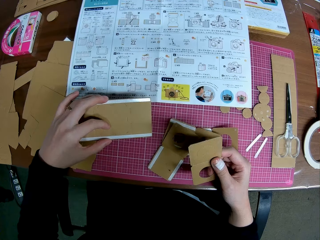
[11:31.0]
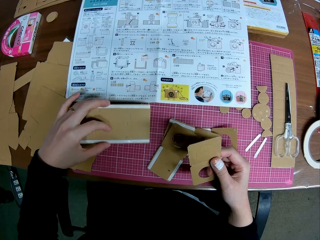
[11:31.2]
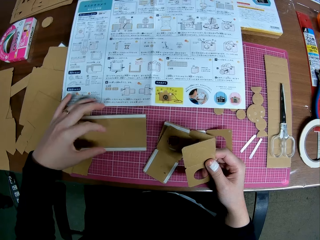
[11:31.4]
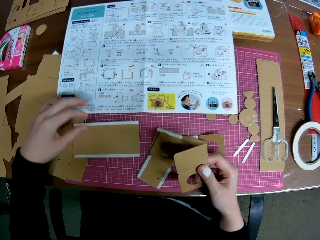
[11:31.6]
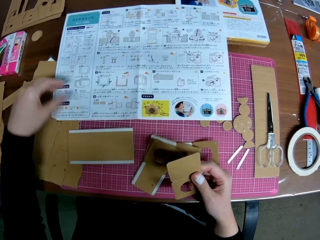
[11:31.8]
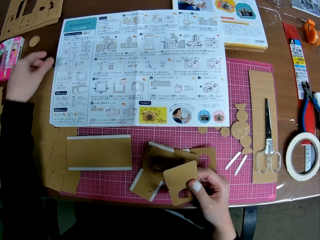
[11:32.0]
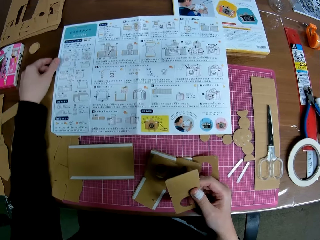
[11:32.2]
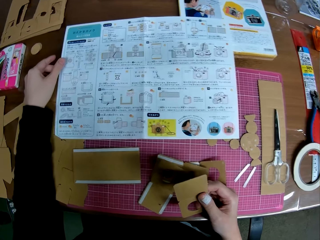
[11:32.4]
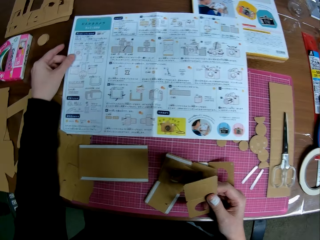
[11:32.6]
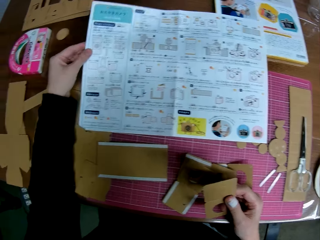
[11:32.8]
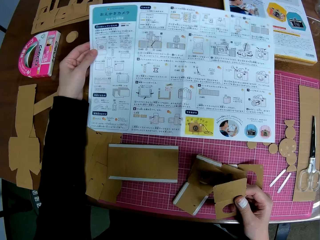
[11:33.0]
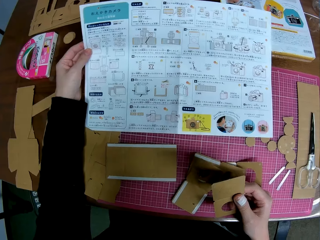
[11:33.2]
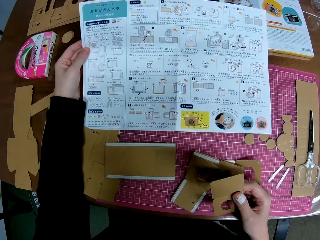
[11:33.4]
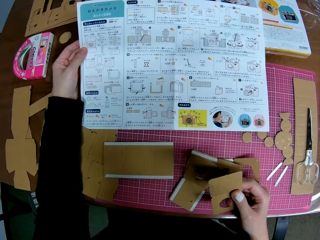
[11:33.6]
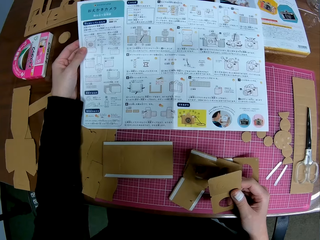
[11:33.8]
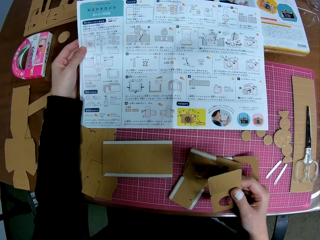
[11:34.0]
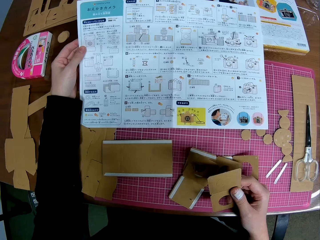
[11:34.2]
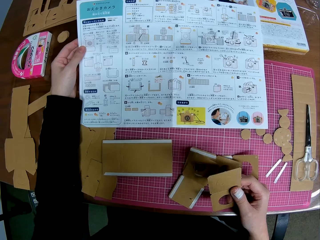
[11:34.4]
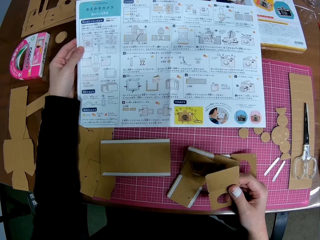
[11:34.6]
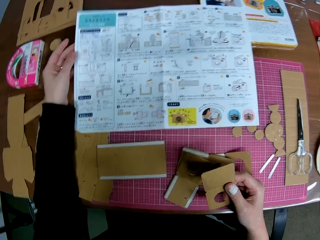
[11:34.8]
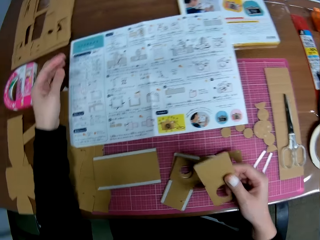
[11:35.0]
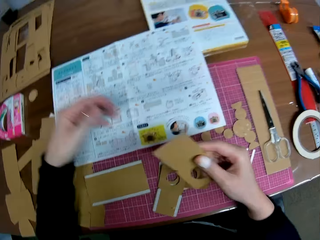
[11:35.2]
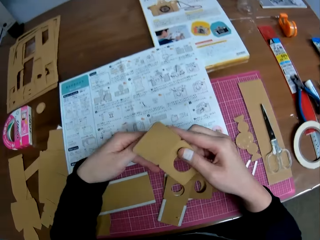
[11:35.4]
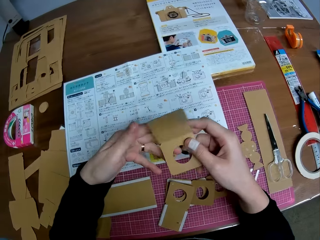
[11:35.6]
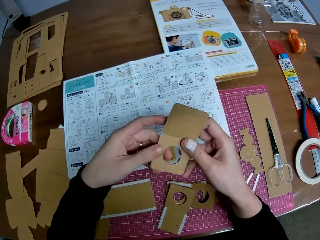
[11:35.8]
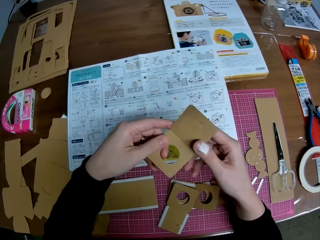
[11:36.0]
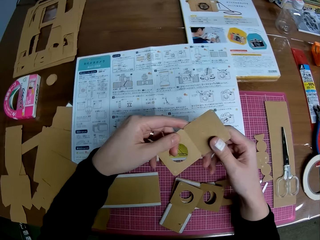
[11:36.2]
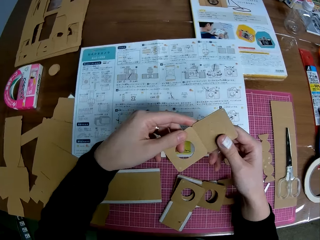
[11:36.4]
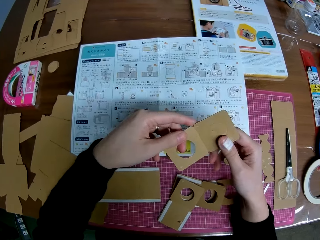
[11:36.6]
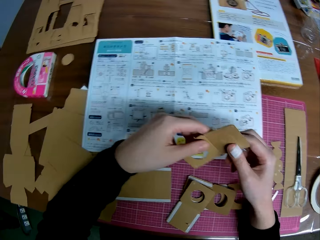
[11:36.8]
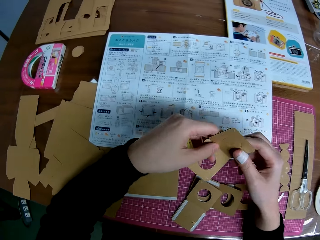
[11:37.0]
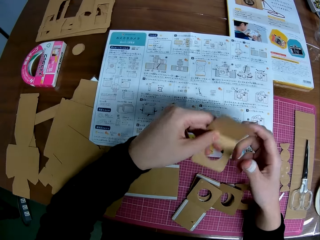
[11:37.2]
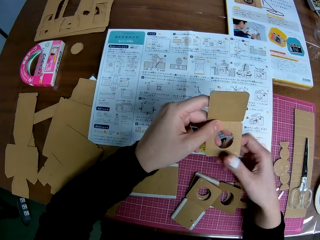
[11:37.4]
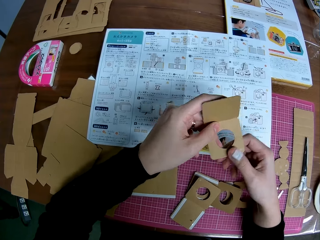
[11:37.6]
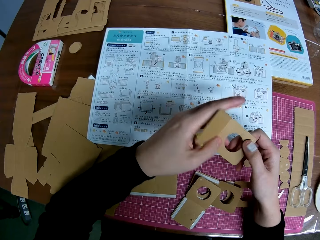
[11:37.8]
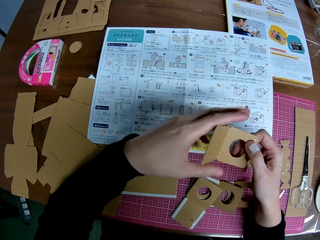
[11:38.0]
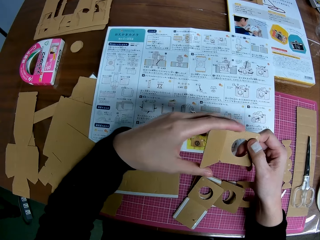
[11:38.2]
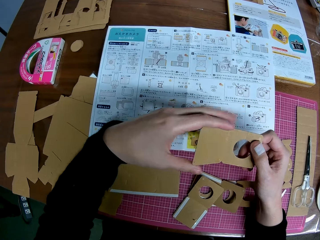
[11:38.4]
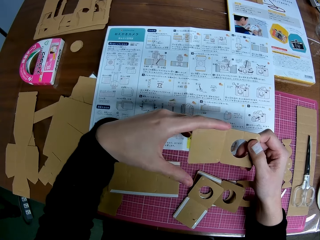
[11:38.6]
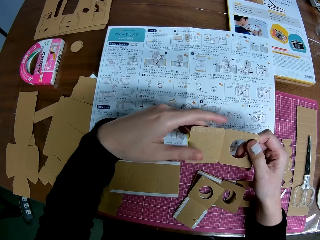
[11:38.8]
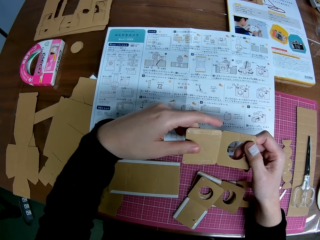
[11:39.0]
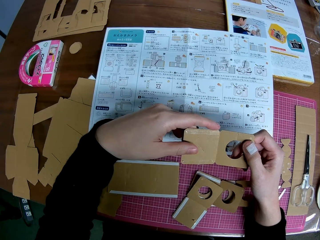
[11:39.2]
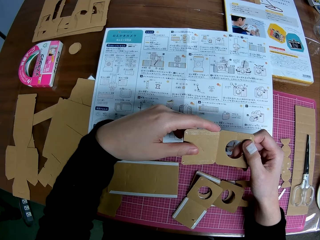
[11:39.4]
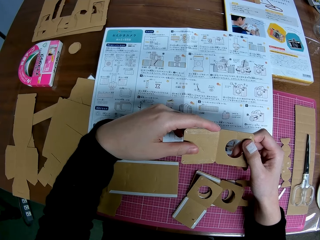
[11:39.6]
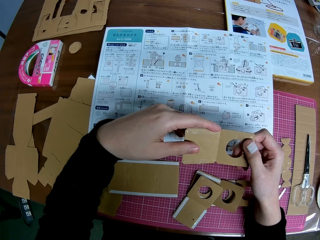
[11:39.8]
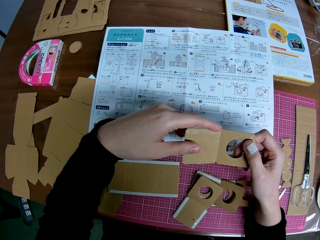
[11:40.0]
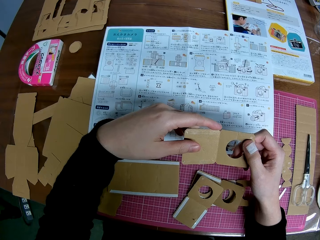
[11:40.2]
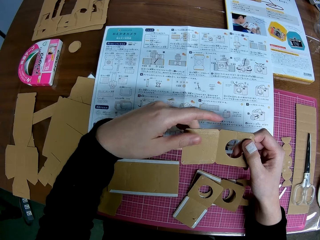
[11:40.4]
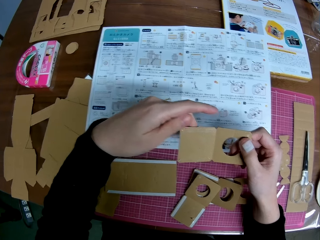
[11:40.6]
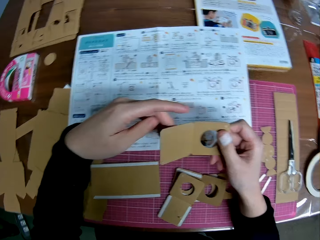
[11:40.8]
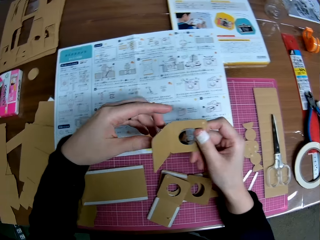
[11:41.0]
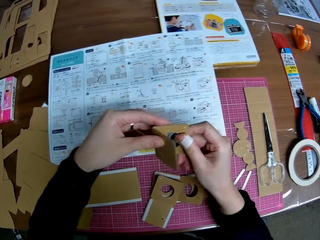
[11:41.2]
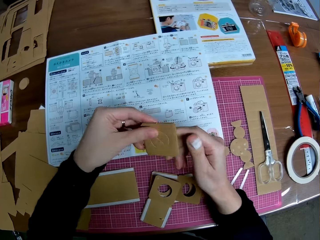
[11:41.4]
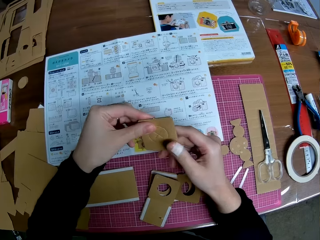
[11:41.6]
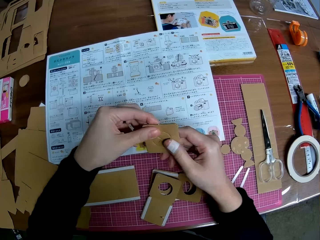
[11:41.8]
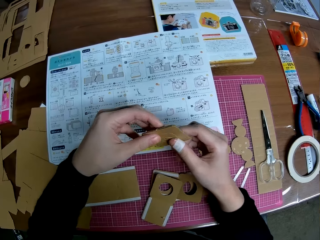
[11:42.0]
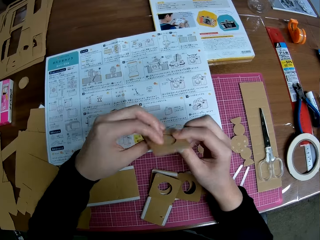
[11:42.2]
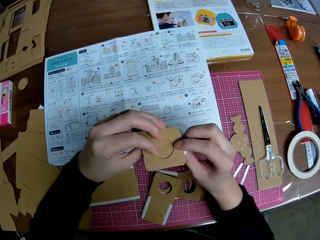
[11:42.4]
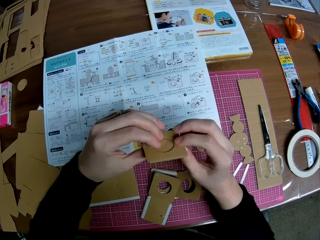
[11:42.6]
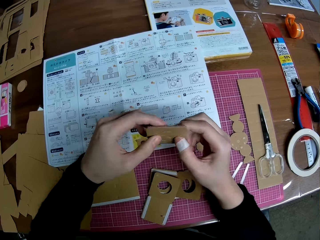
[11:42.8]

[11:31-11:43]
The camera wearer drops the carved shape on the table. He raises the instruction manual on the table with his left hand. He takes the paper and looks at the paper. He drops the instruction manual on the table. He holds the carved shape in his right hand with both hands. He looks at the carton box. He folds the carved shape with both hands.

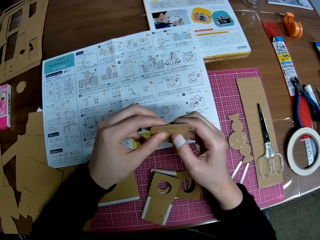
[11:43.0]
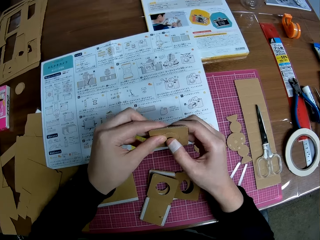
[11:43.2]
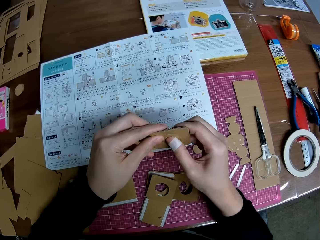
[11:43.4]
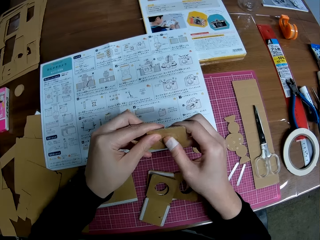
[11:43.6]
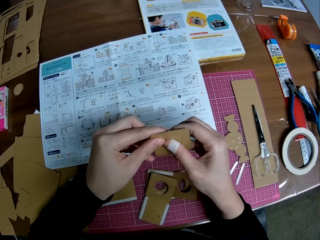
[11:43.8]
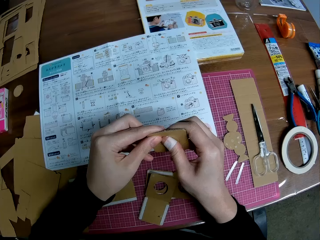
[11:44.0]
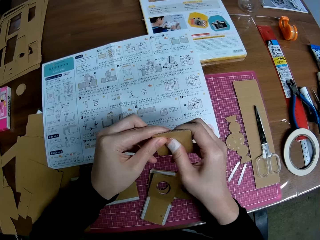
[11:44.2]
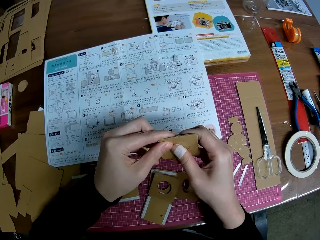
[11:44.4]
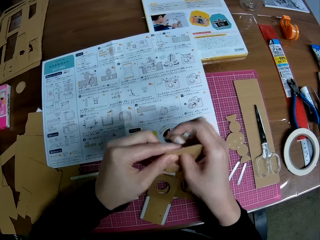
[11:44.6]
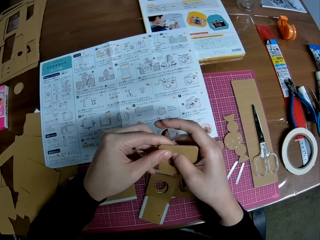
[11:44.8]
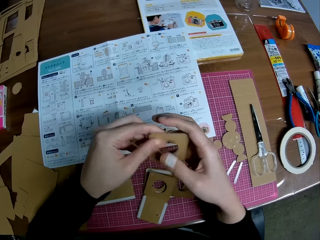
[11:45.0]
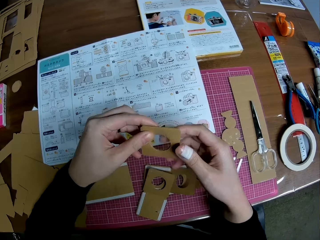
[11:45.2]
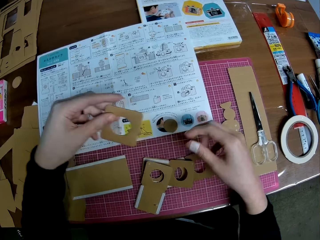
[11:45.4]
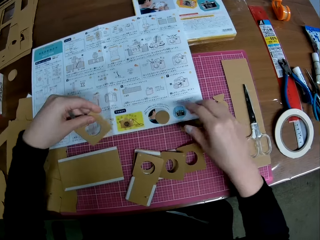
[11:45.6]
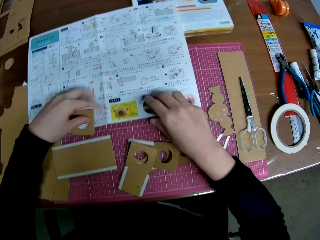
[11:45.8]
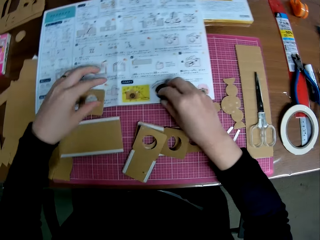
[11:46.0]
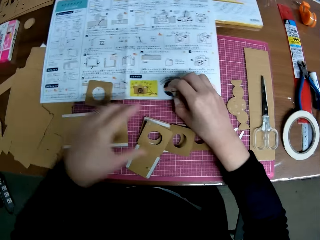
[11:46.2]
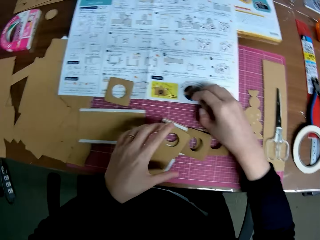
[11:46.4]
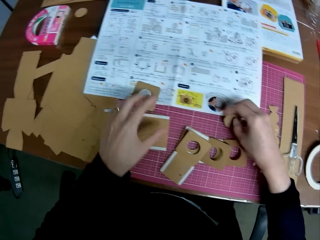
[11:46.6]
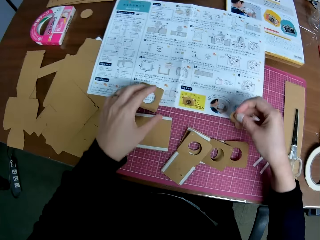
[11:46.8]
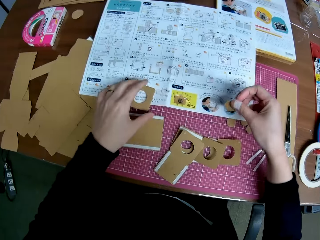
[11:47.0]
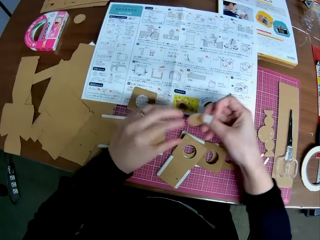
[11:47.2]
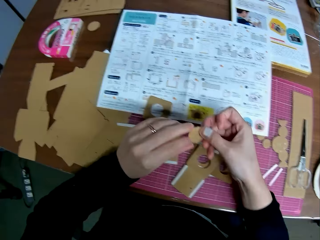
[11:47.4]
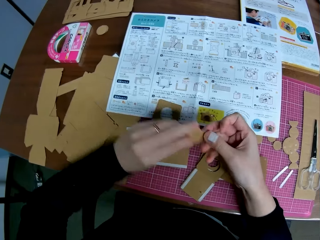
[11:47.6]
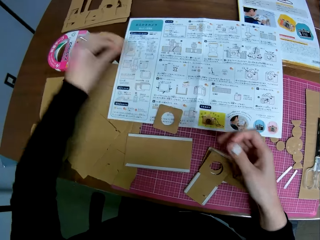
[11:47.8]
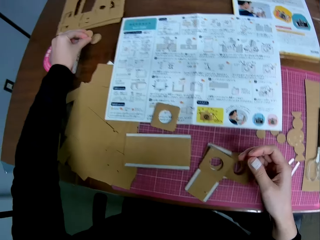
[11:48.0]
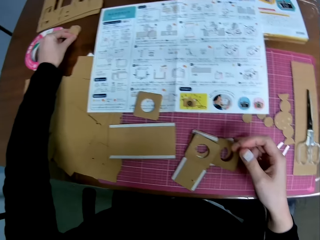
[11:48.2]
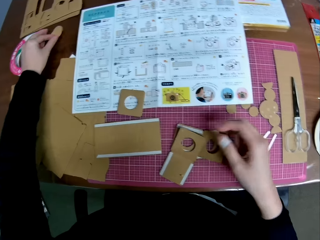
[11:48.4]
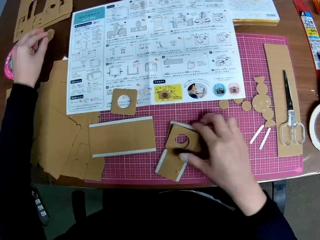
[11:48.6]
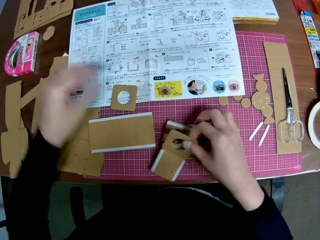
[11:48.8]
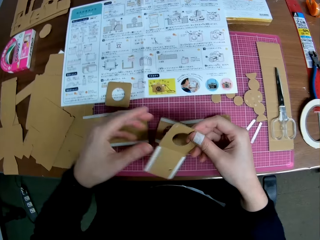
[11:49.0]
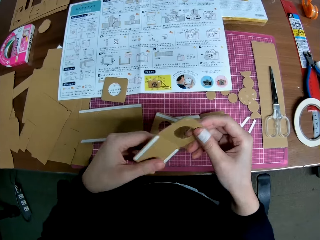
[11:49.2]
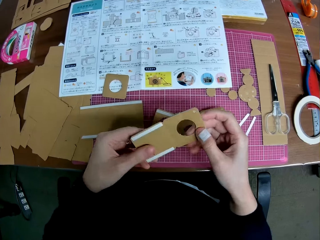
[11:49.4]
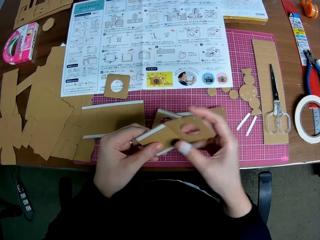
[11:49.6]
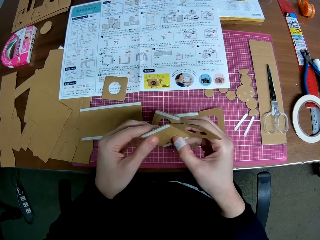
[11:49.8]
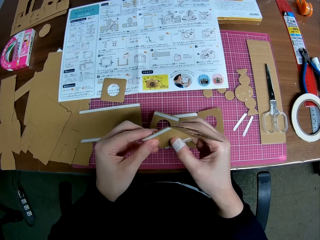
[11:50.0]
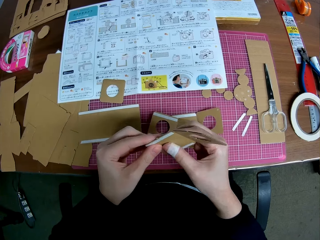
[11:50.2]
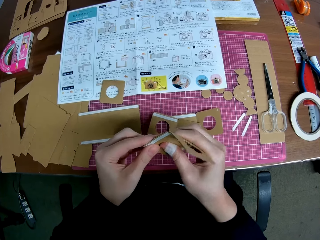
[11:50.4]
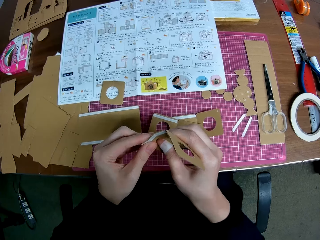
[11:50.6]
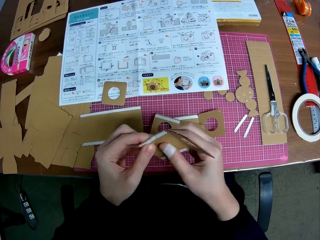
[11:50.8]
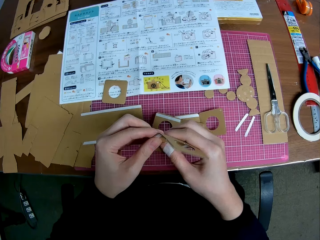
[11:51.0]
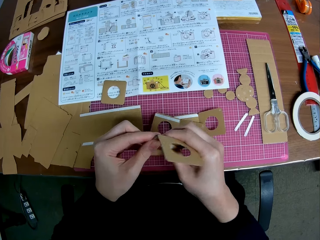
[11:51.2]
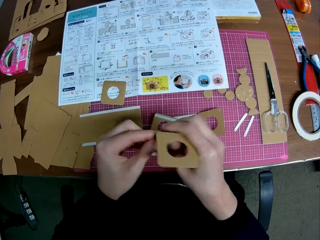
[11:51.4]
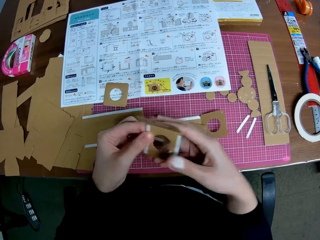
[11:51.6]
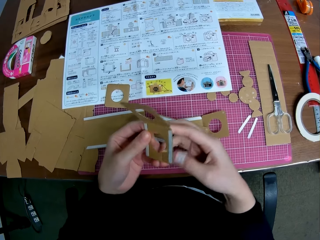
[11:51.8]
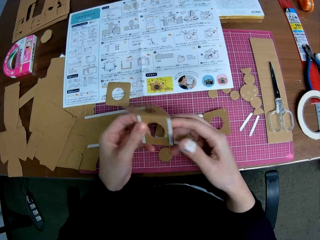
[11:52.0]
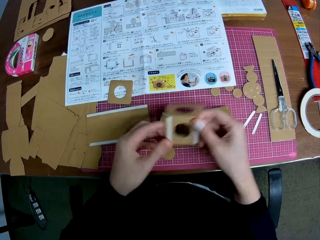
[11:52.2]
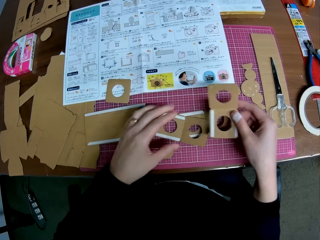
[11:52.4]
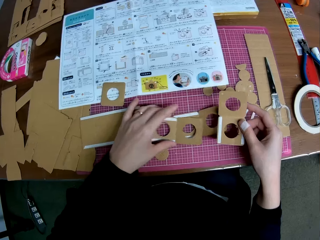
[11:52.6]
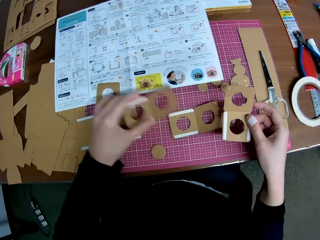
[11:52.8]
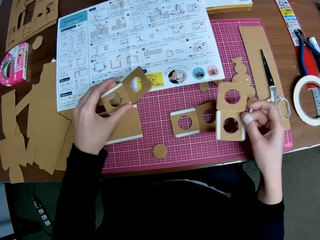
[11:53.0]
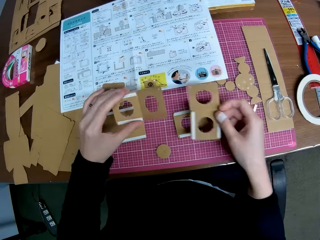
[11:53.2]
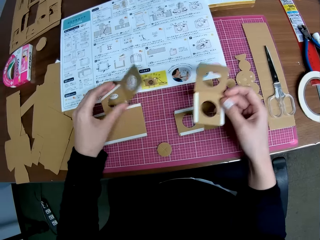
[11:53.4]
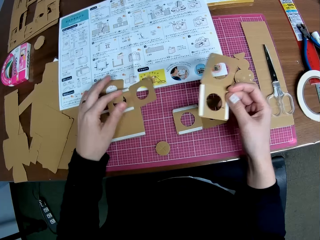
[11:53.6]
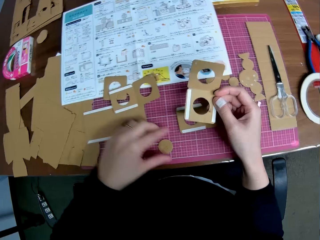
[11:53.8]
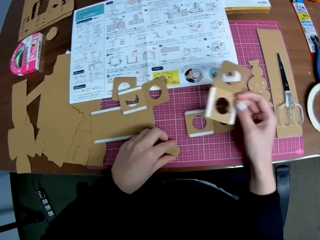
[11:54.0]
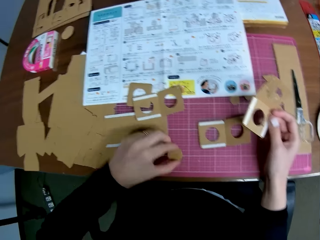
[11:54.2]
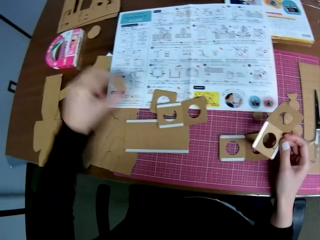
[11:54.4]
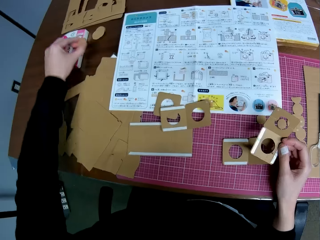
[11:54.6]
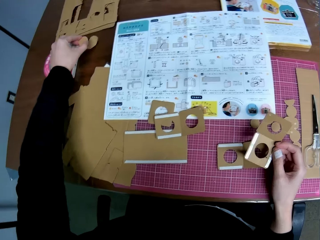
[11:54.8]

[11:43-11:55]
The camera wearer pushes out a round shape from the carved shape onto the table with his right hand. He drops the folded carved shape on the table with his left hand and picks up the removed round shape on the table with his right hand. He passes the removed round shape on the table to his left hand and drops the removed round shape on the table with his left hand. He picks up another taped carved shape on the table with his right hand and holds the taped carved shape with both hands. He pushes out a round shape from the taped carved shape onto the table with his right hand. He picks up another taped carved shape on the table with his left hand and drops the taped carved shape in his left hand on the table. He picks up the removed round shape on the table with his left hand.
